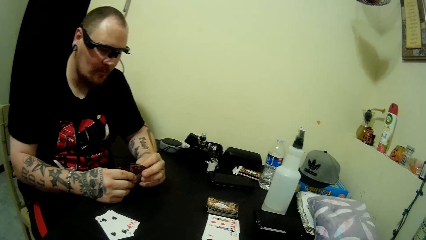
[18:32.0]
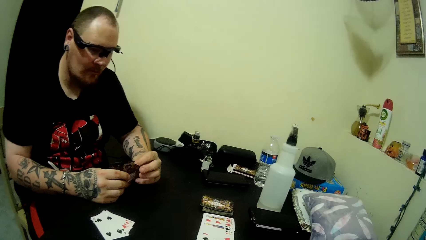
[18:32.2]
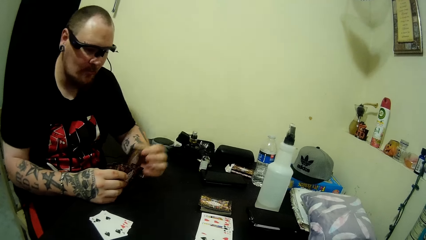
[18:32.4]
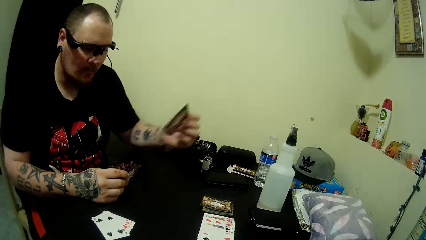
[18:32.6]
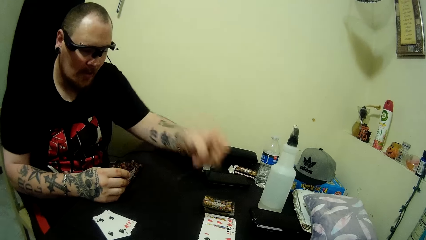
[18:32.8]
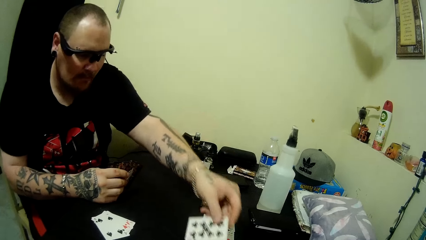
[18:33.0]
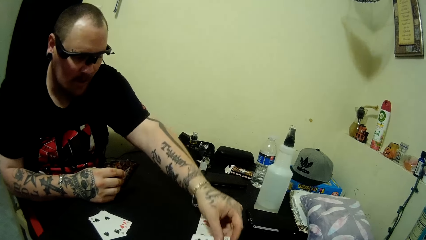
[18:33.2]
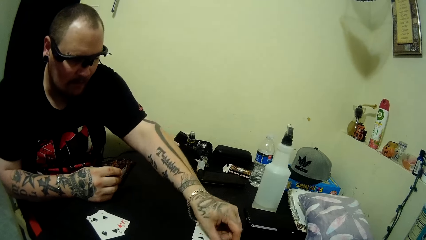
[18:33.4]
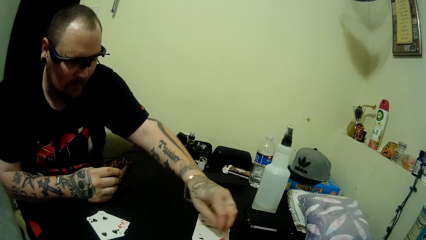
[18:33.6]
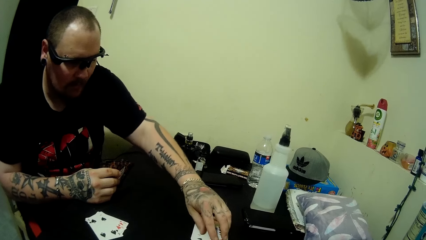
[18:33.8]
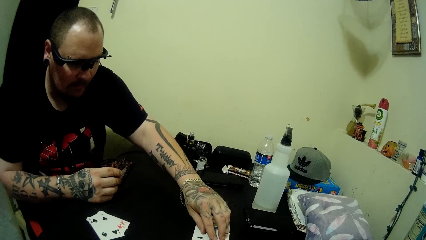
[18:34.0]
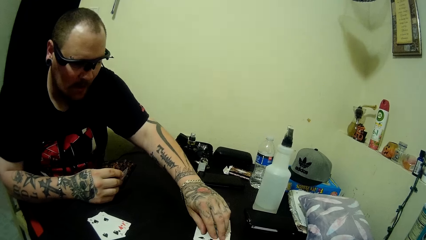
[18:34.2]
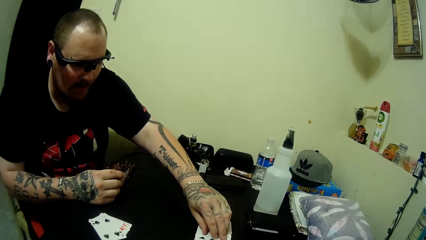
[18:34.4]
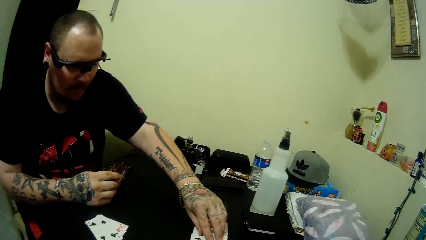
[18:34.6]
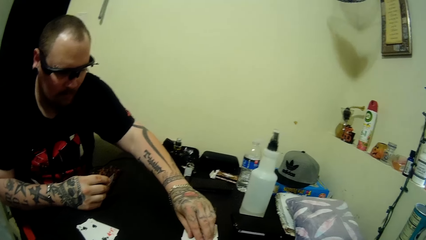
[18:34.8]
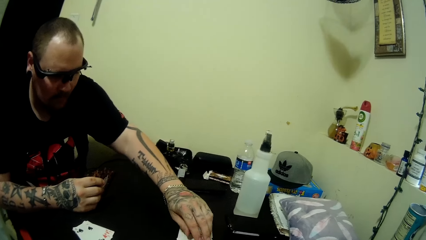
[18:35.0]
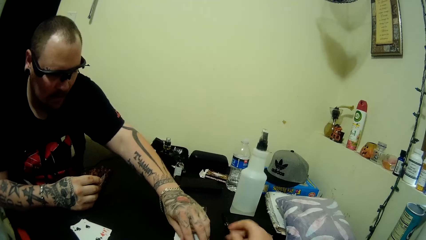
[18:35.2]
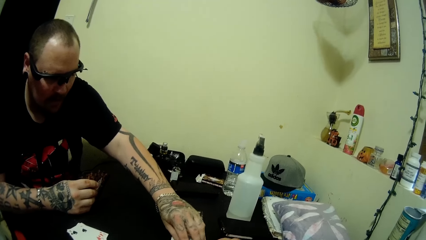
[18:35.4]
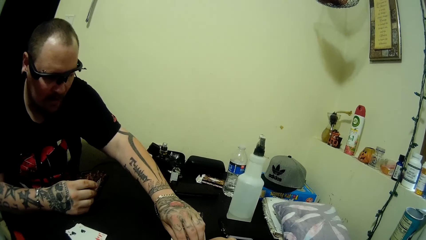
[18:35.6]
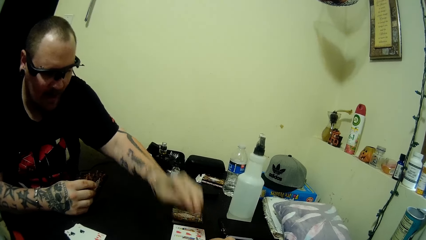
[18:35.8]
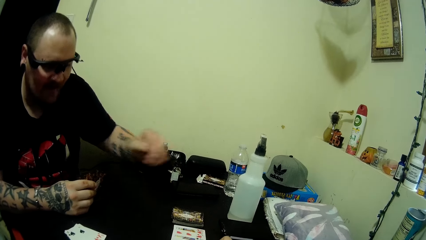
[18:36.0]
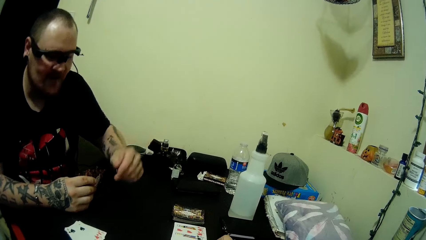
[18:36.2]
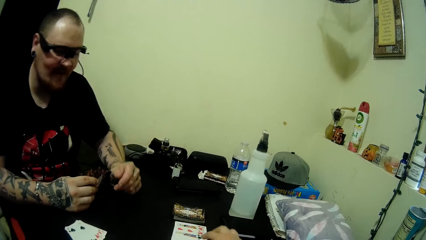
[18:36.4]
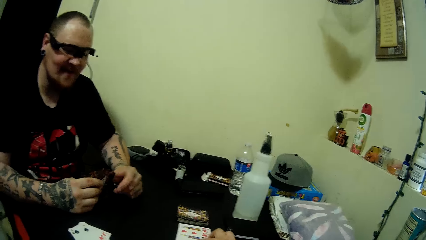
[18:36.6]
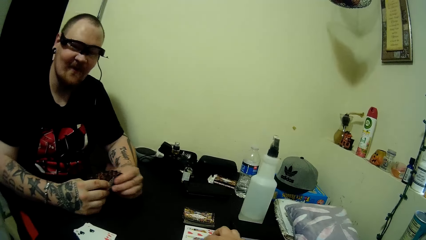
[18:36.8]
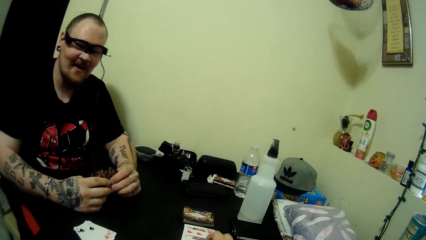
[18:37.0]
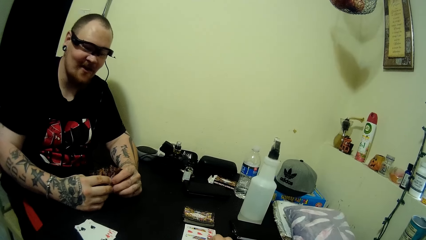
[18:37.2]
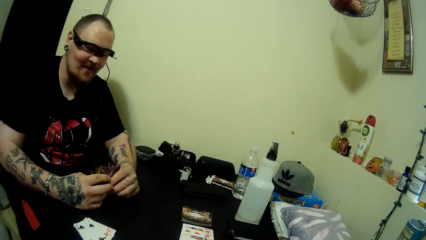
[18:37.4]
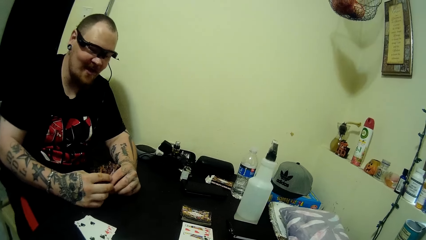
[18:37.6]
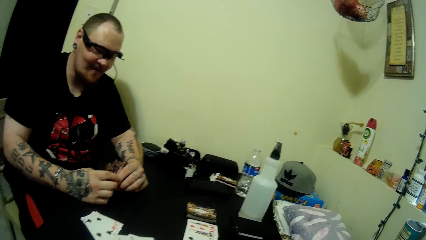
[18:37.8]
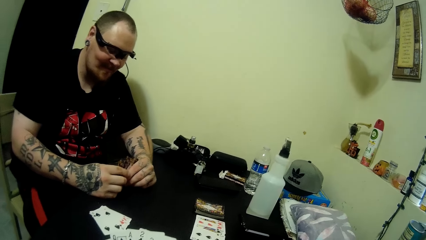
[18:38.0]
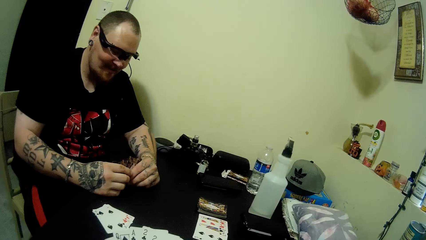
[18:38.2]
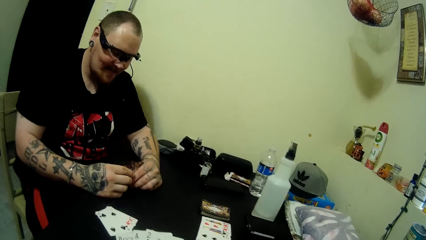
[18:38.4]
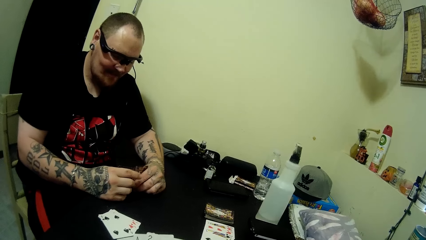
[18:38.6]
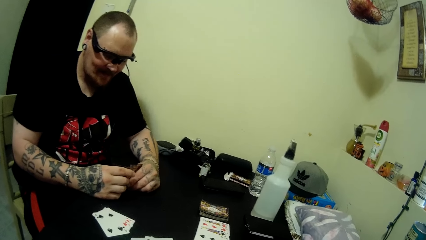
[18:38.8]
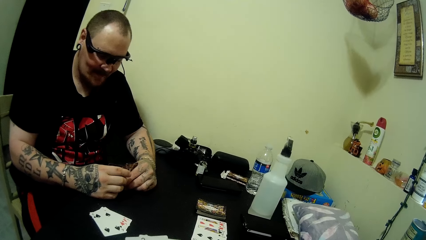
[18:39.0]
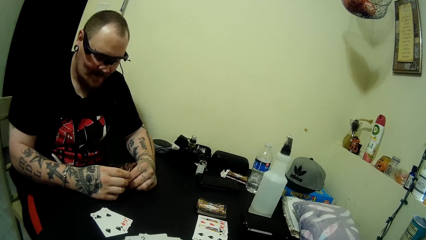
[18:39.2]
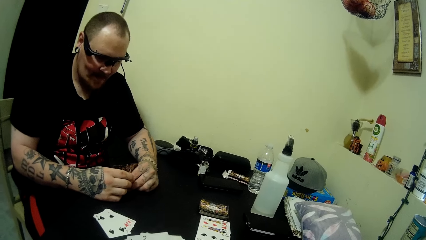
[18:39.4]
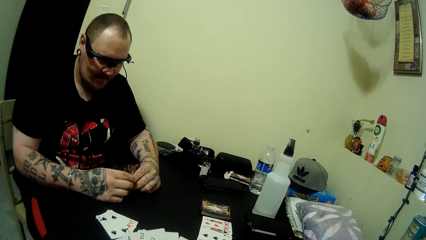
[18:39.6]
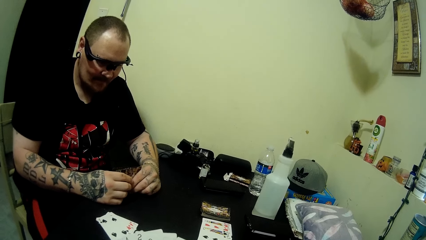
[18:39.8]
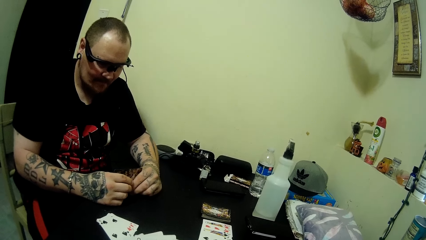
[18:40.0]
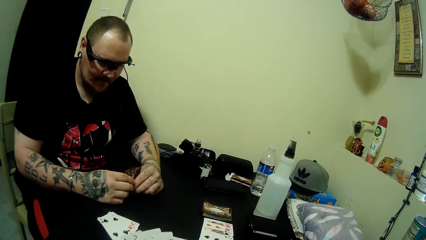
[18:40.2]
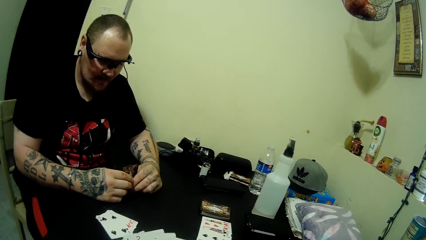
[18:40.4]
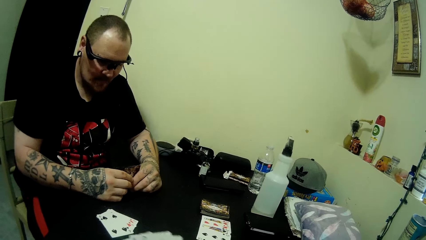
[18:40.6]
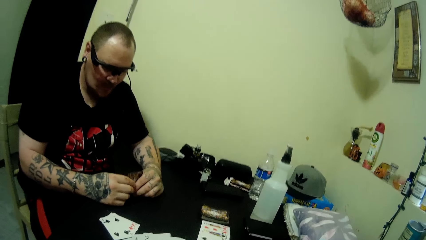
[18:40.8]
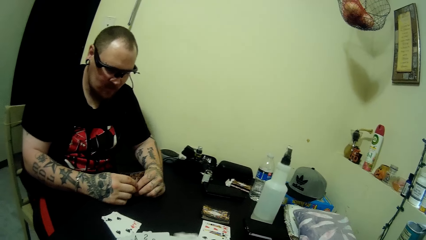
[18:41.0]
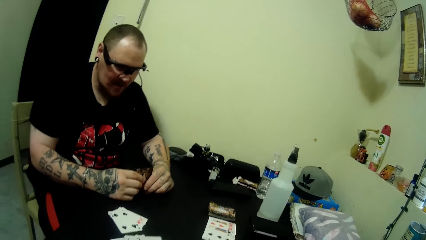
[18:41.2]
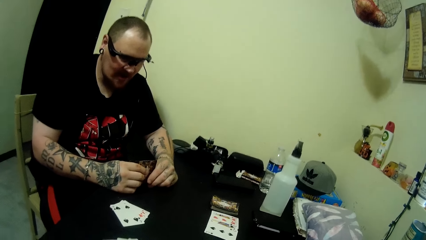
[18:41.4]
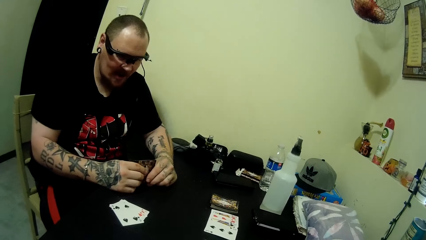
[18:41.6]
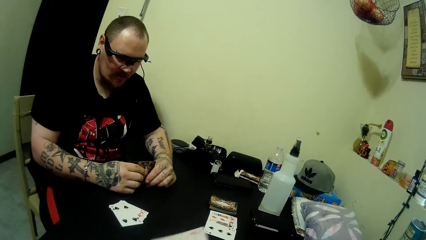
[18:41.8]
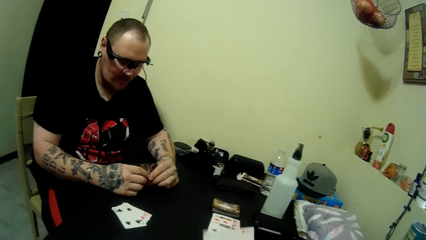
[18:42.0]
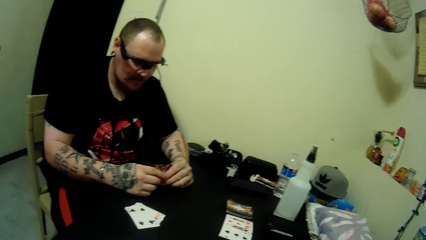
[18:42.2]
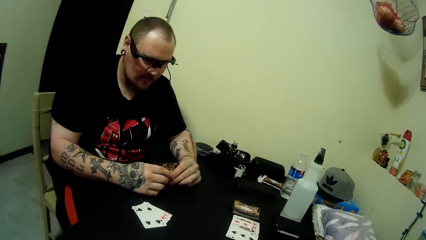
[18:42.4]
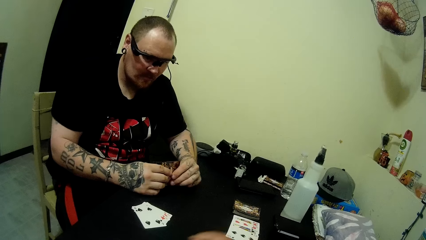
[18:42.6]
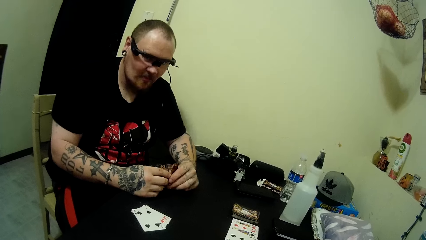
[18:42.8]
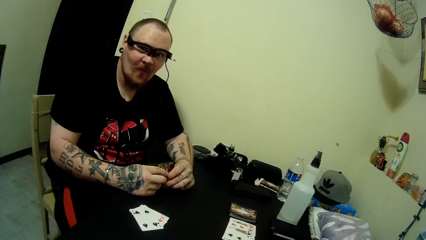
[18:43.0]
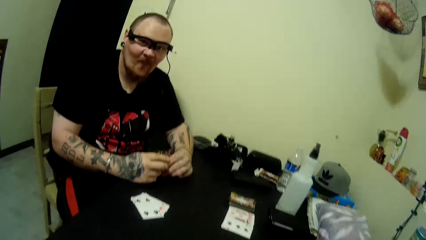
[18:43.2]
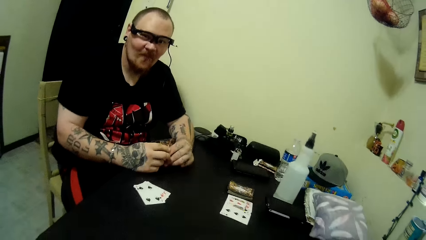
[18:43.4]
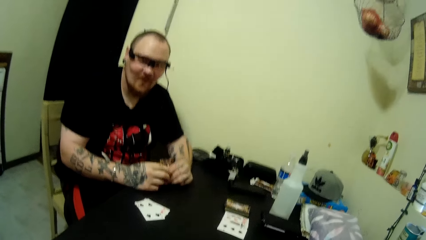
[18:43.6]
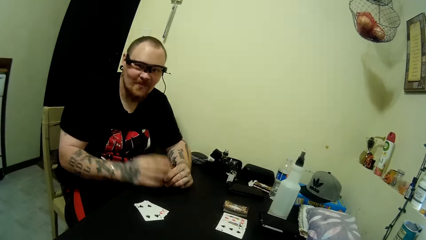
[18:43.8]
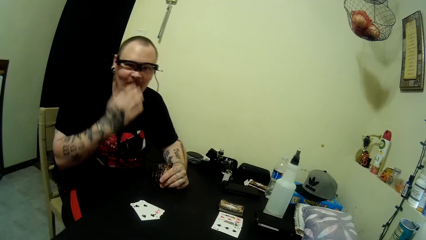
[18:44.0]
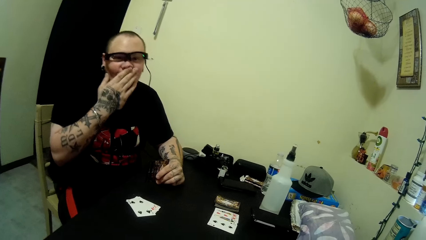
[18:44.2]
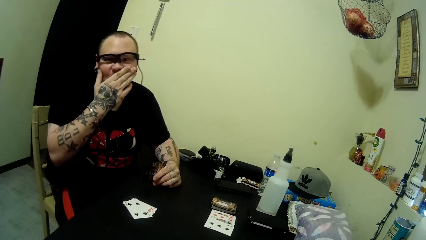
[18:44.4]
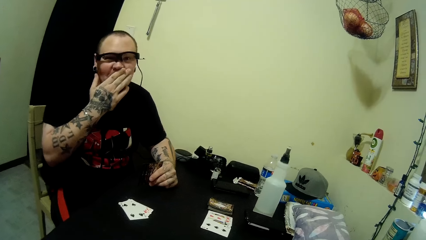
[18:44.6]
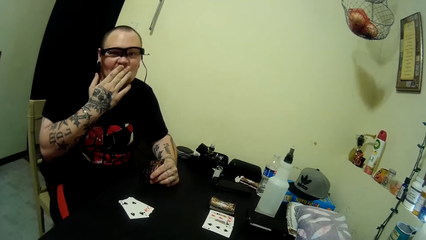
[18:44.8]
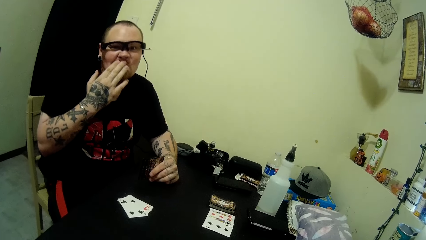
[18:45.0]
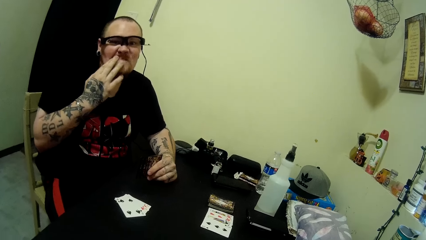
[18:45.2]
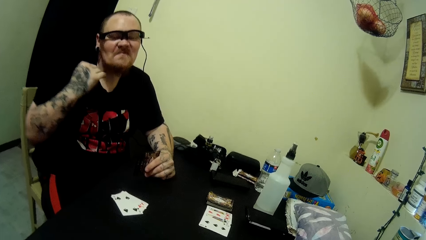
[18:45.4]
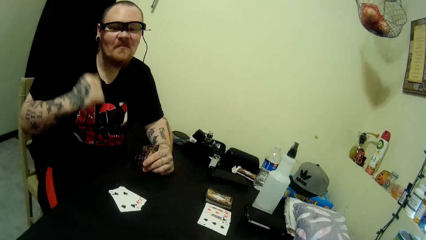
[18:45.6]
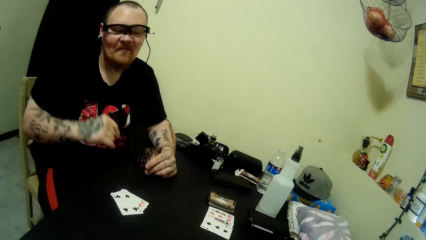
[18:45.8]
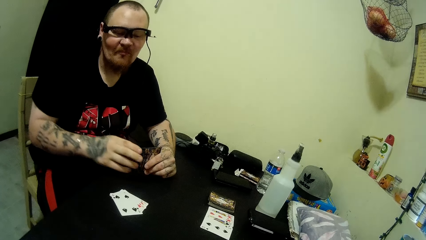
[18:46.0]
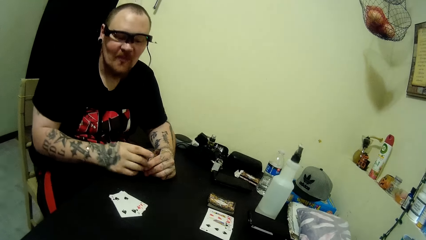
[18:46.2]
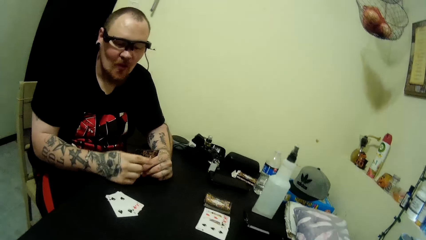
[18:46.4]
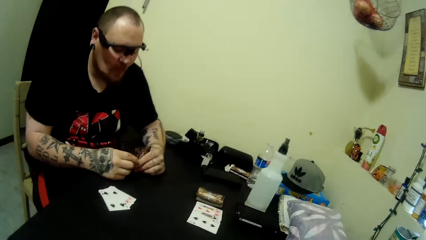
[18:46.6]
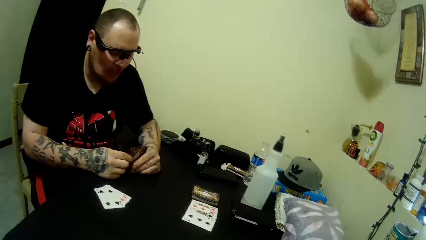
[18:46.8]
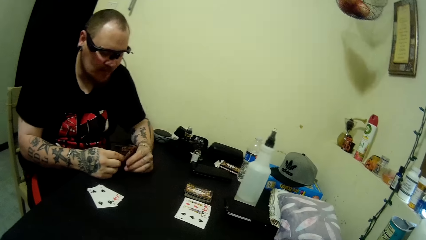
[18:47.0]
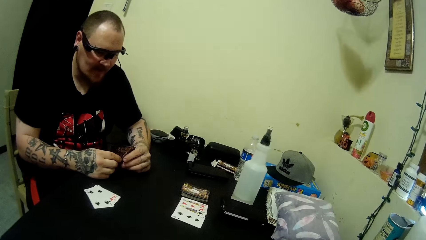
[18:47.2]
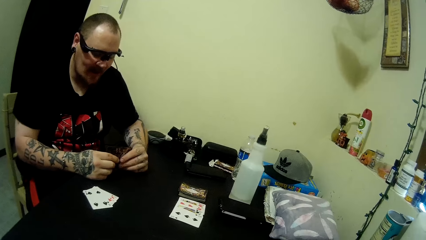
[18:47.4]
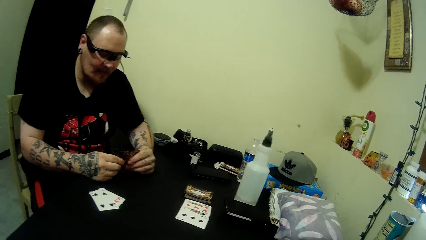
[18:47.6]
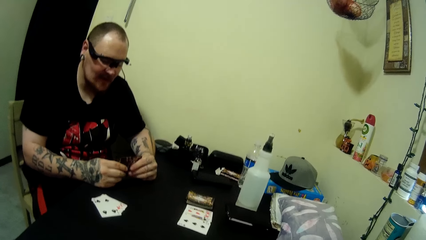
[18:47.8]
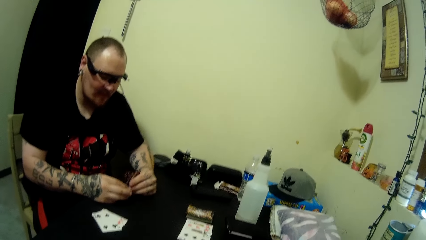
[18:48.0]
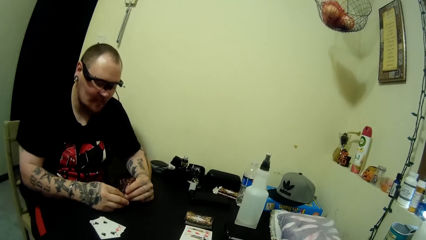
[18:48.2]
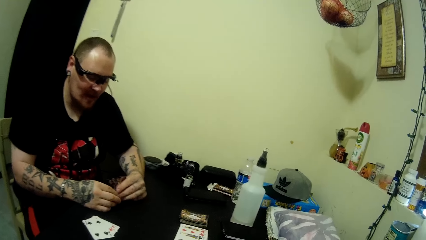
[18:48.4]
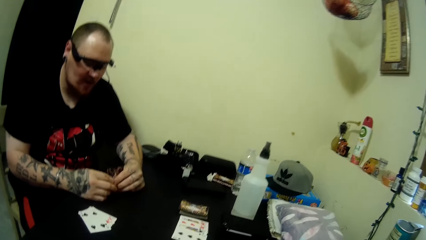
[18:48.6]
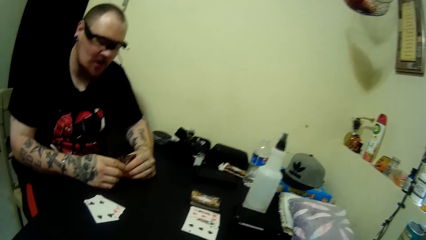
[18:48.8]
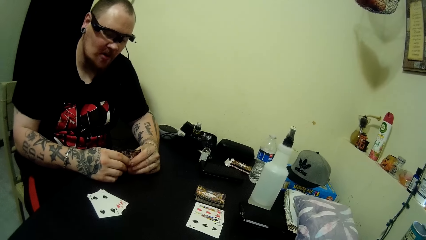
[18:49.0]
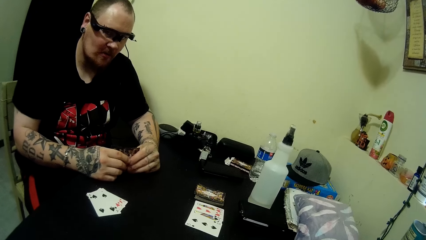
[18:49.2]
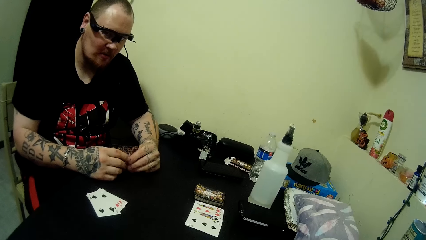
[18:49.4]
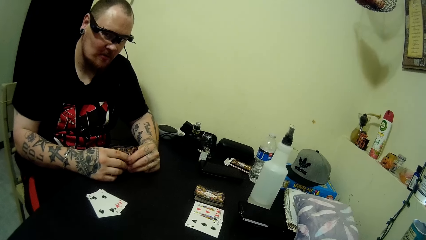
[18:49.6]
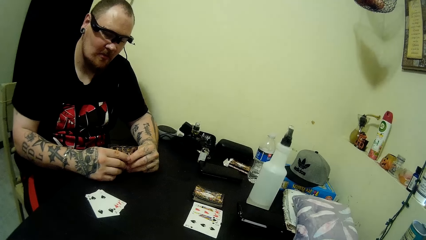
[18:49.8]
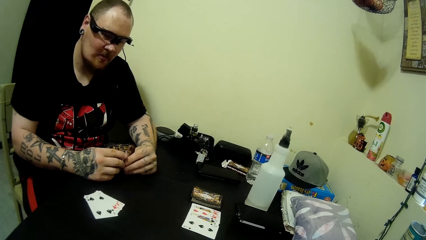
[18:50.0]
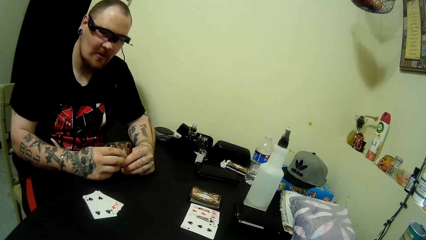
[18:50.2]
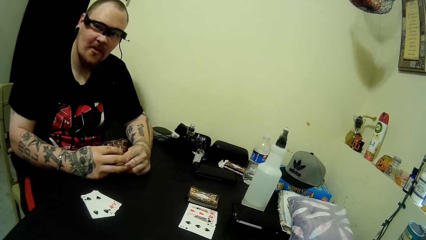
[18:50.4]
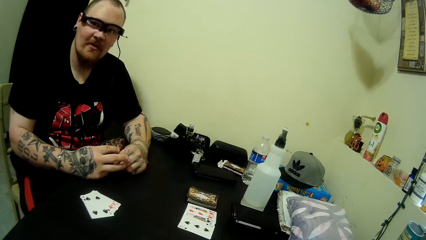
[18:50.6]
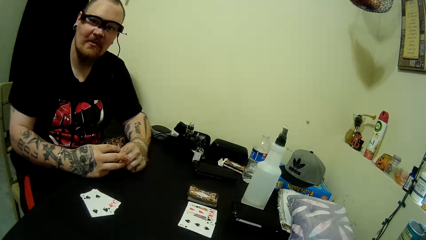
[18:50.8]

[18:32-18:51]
A man takes a card from the cards in his hand. The man plays a card on the table next to the camera wearer. The man talks to the camera wearer. The man holds the cards with both hands. The camera wearer observes the man. She picks a card from her deck. The man talks to the camera wearer. The camera wearer observes the man. The man touches his mouth with his right hand. The man holds the cards with both hands. The man talks to the camera wearer.
